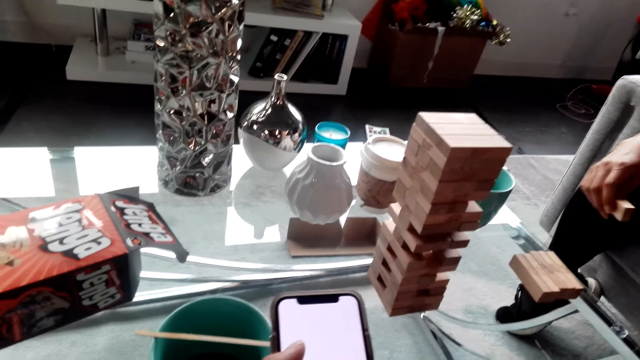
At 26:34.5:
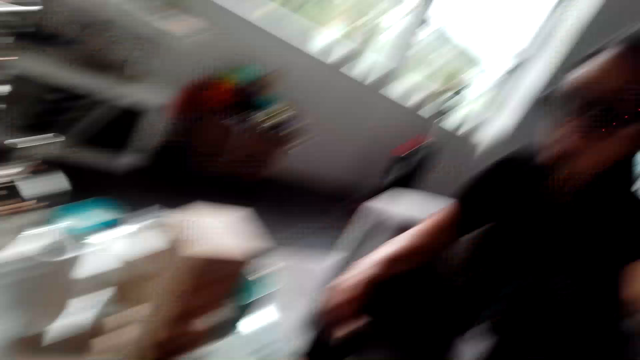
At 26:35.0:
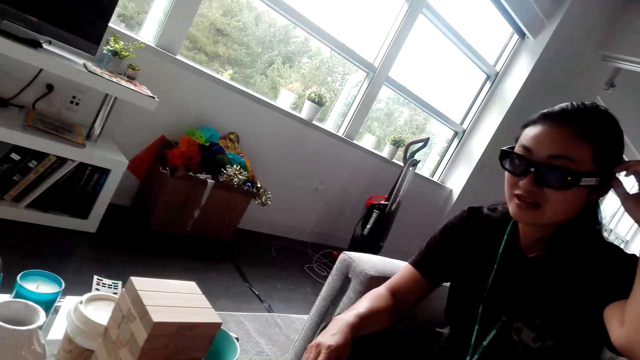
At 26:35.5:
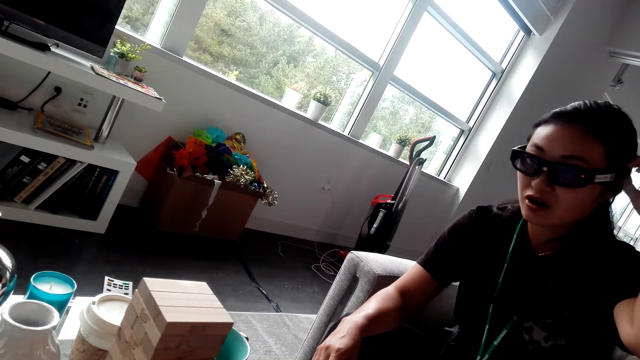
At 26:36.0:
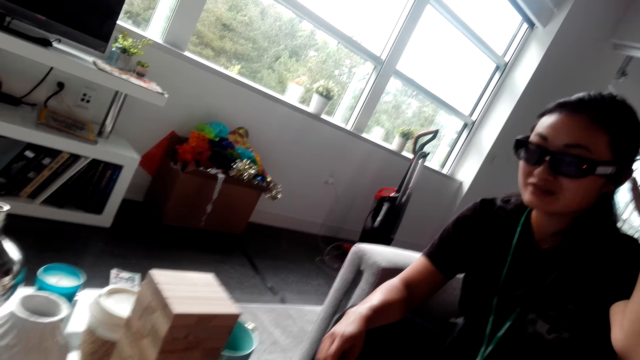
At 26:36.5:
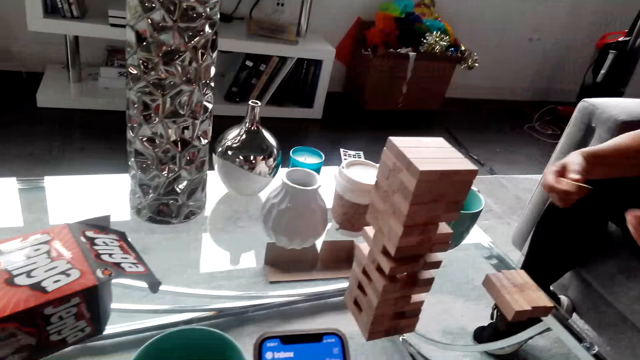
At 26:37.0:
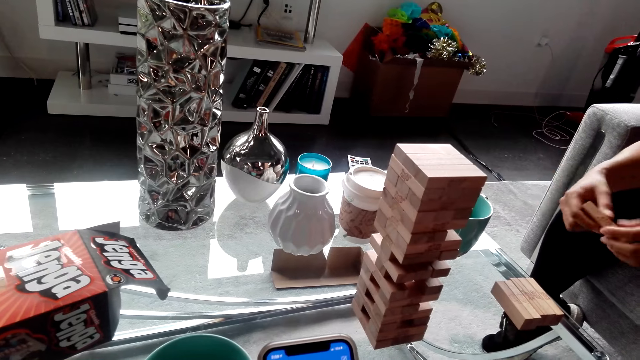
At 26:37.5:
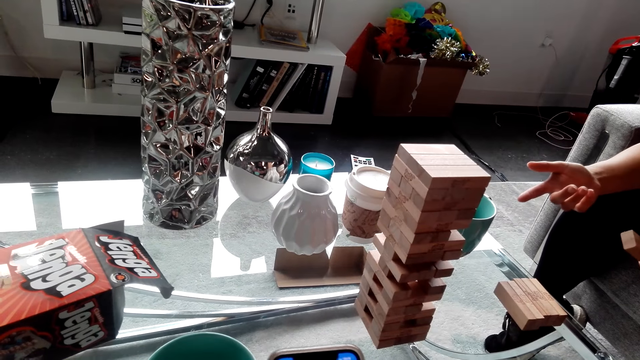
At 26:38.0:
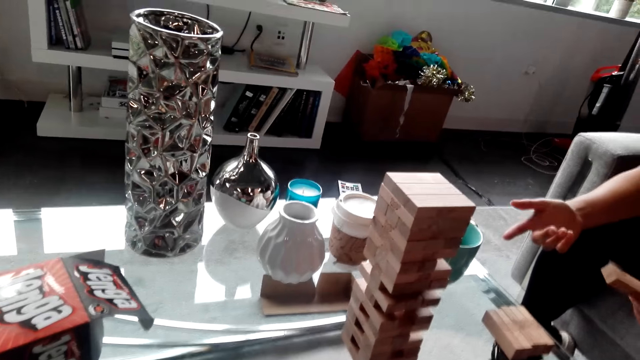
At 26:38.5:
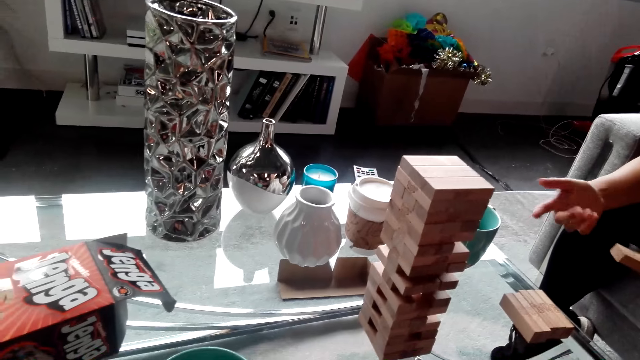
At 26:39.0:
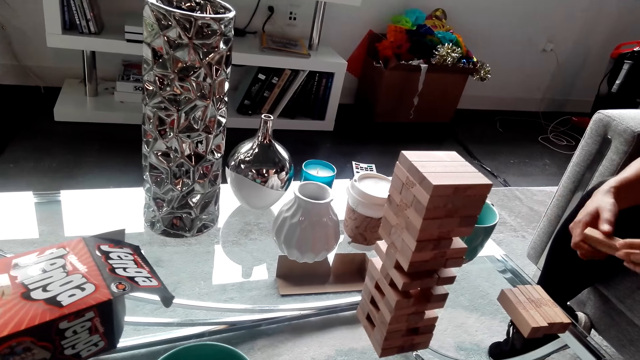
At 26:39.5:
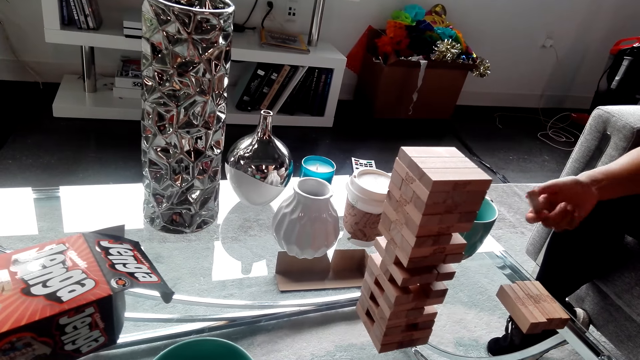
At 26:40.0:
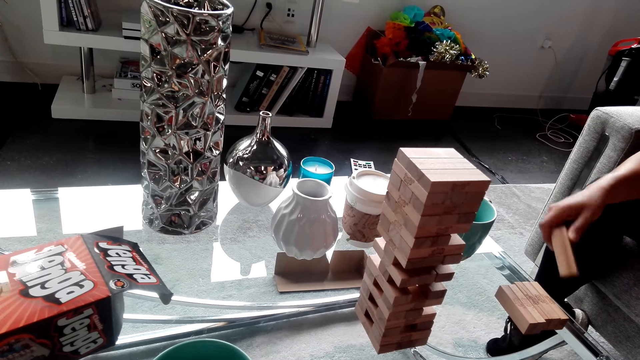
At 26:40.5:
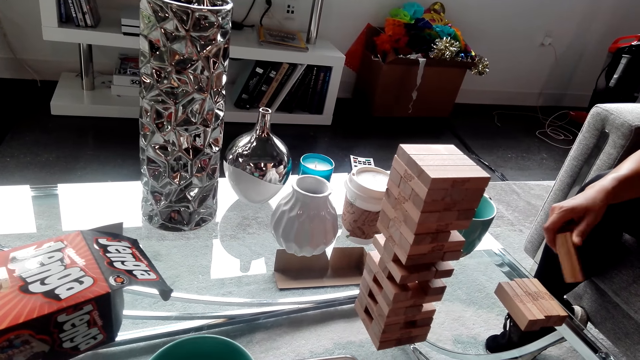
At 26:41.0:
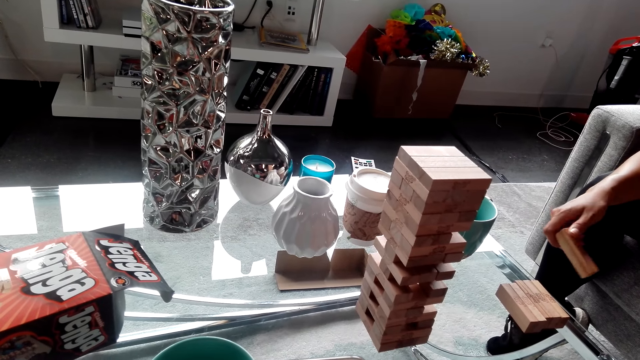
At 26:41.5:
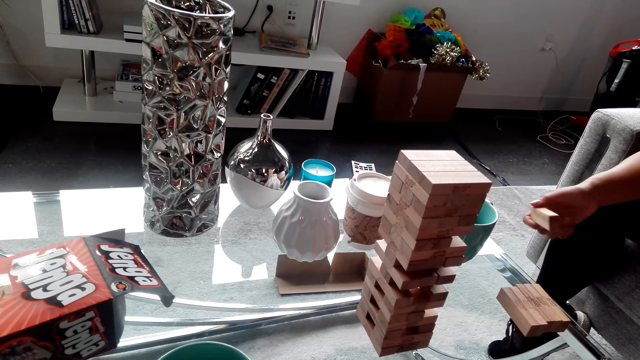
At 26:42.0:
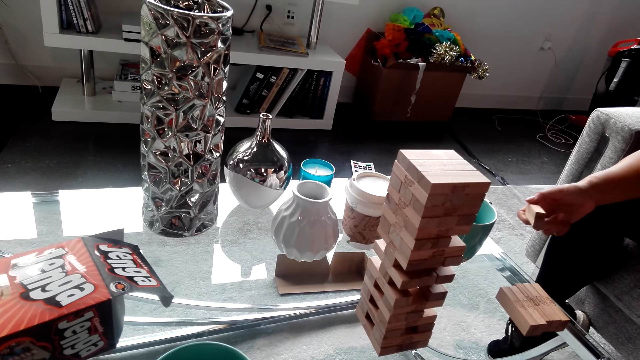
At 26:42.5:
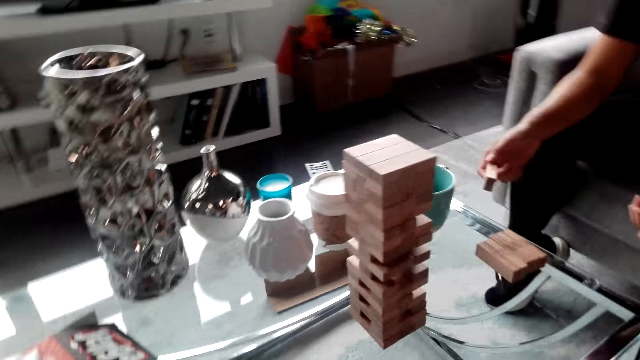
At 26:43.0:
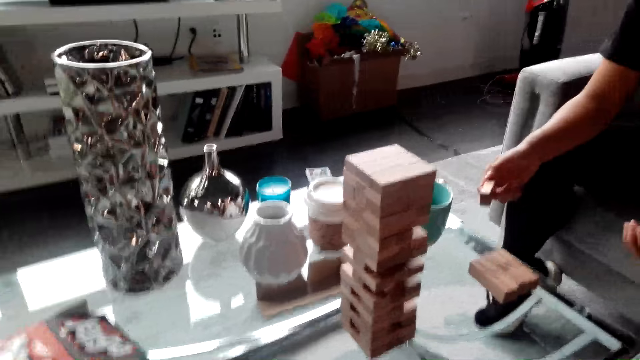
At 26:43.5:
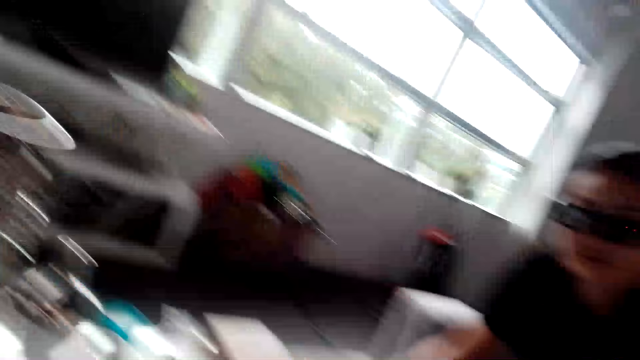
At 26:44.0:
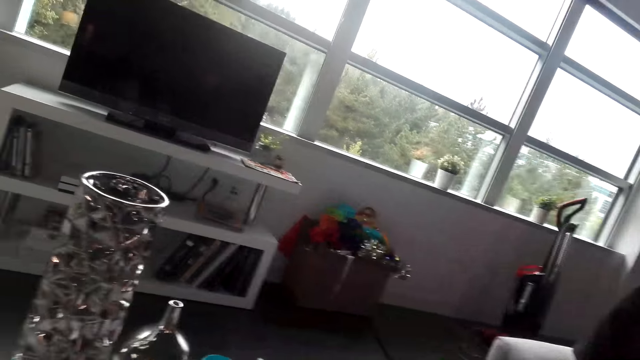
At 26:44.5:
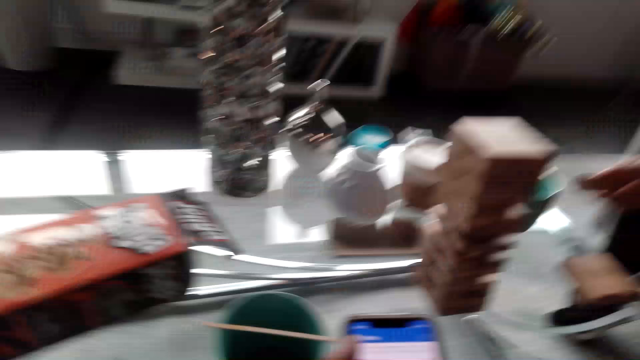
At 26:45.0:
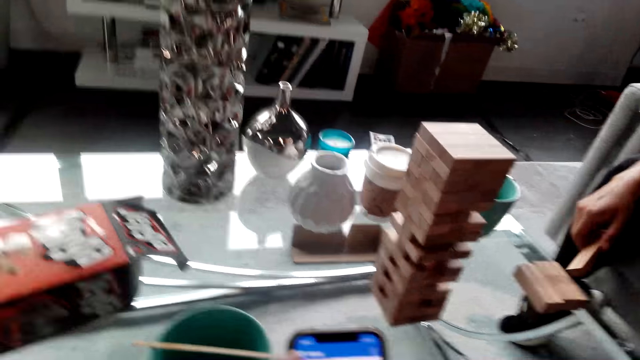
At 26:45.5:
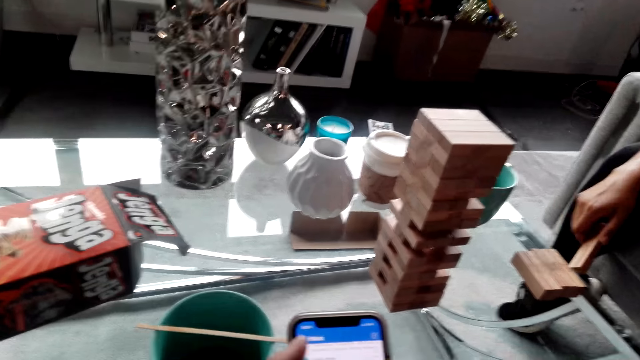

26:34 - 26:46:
The camera wearer uses the phone. A woman talks to the camera wearer. The woman moves her hand.

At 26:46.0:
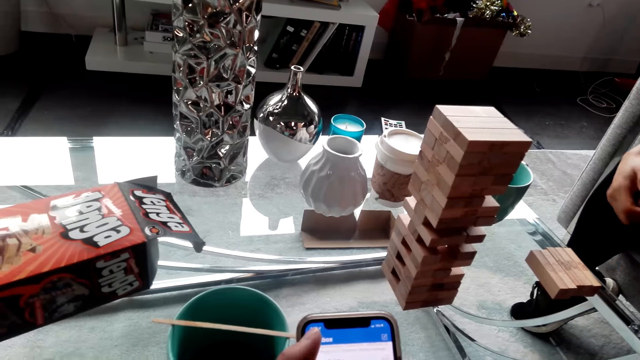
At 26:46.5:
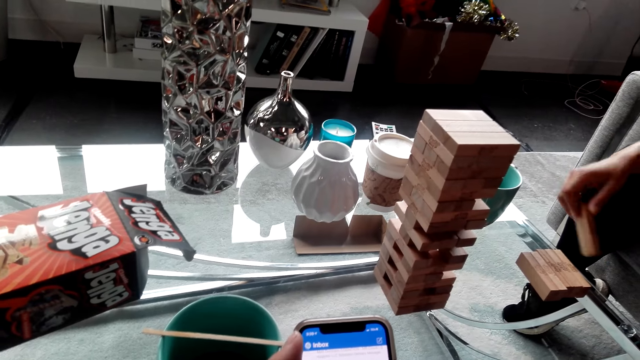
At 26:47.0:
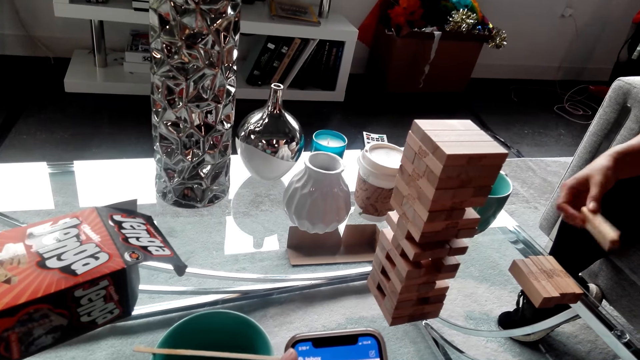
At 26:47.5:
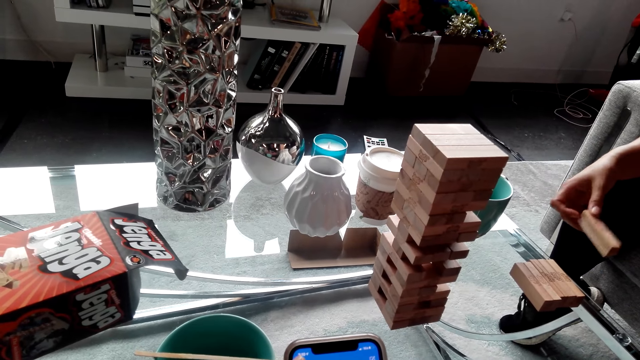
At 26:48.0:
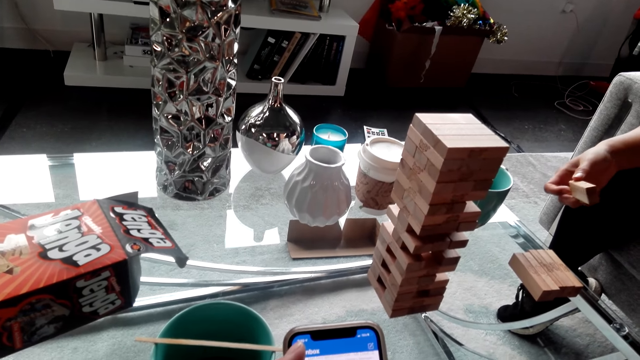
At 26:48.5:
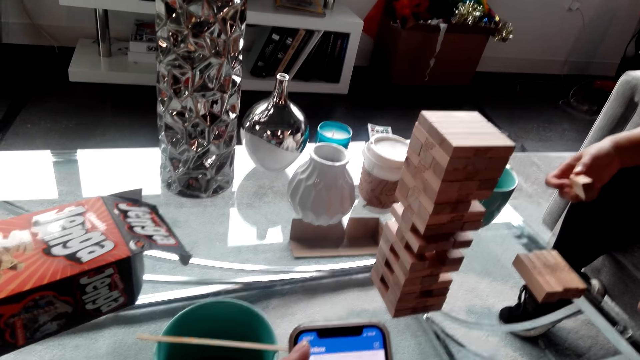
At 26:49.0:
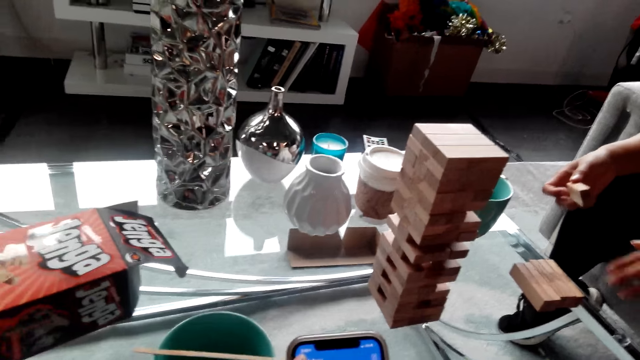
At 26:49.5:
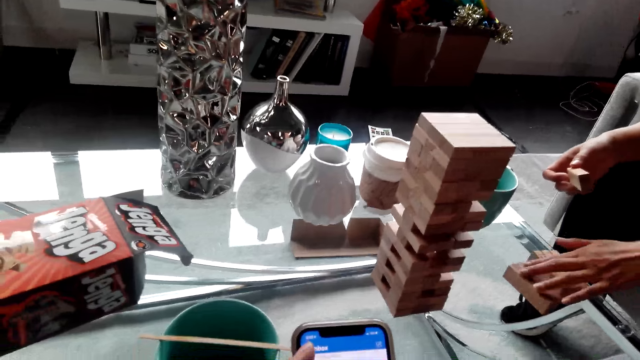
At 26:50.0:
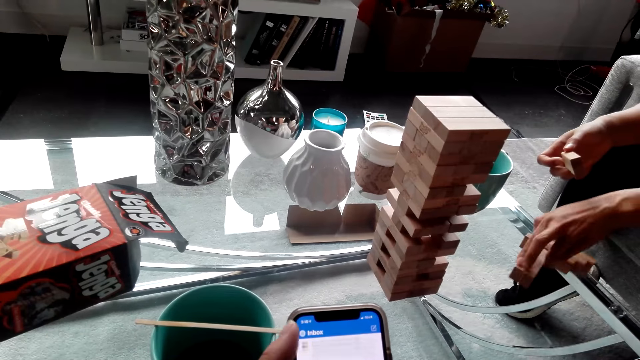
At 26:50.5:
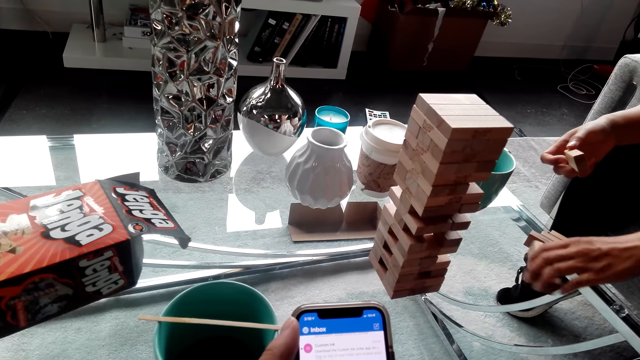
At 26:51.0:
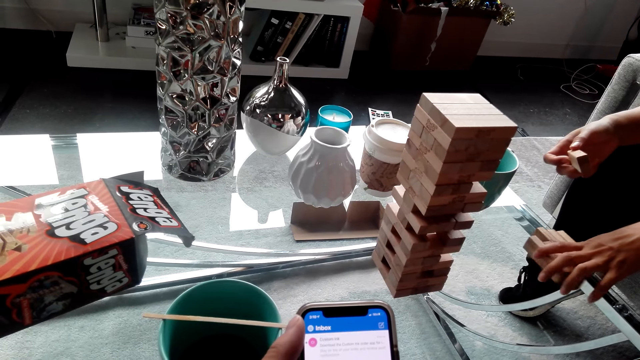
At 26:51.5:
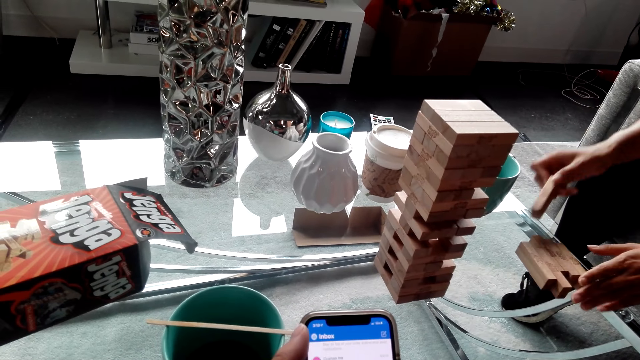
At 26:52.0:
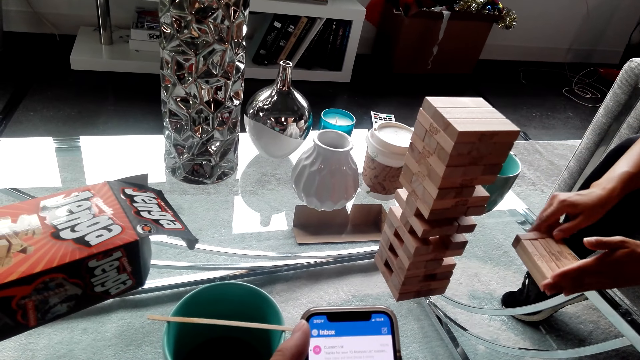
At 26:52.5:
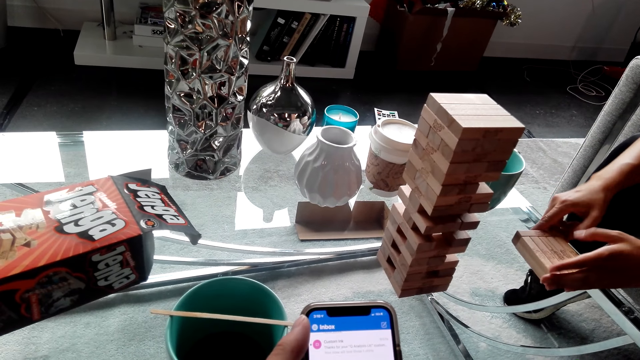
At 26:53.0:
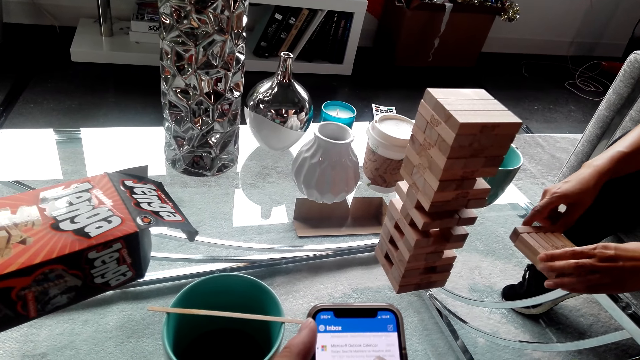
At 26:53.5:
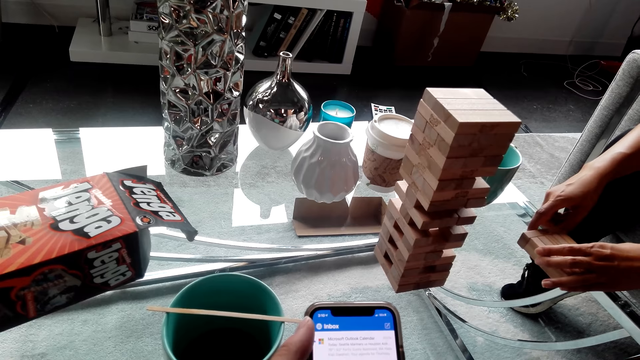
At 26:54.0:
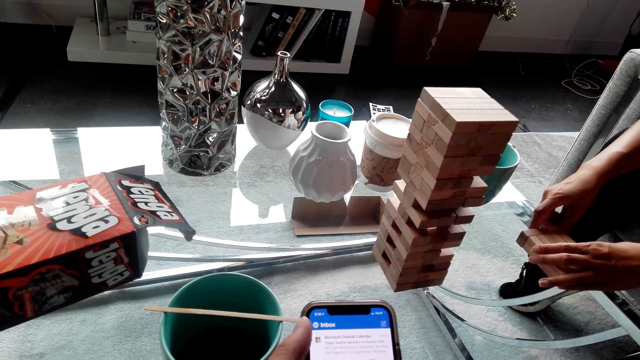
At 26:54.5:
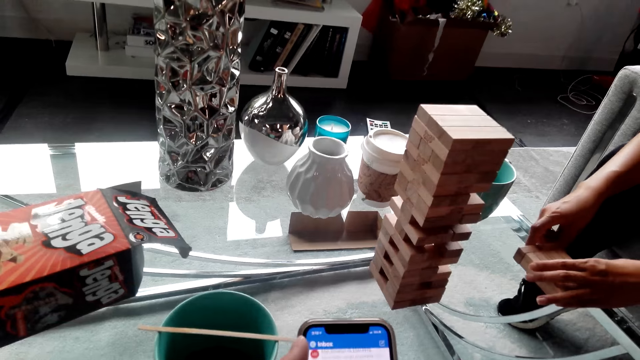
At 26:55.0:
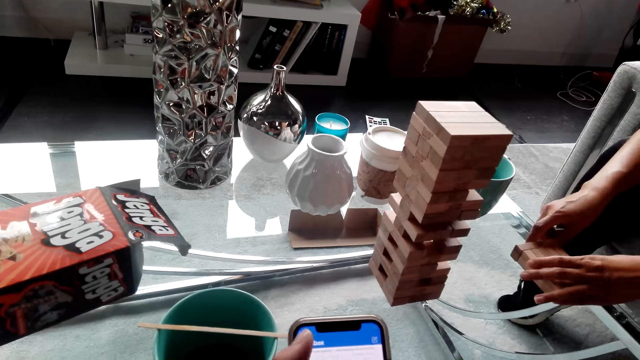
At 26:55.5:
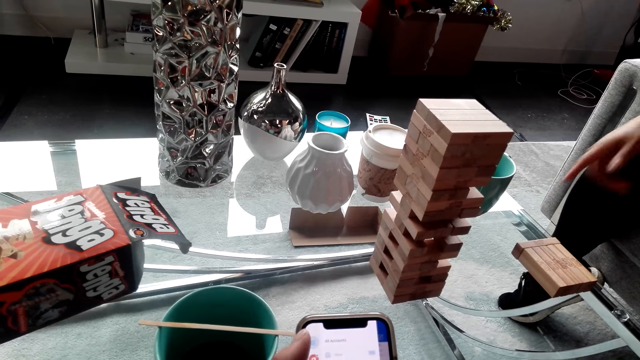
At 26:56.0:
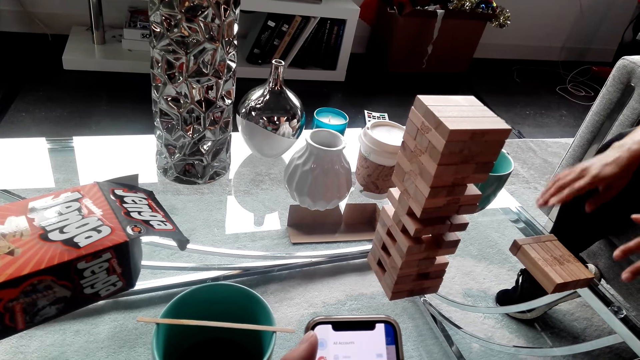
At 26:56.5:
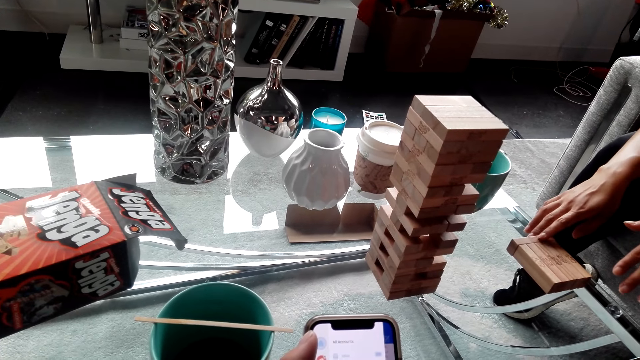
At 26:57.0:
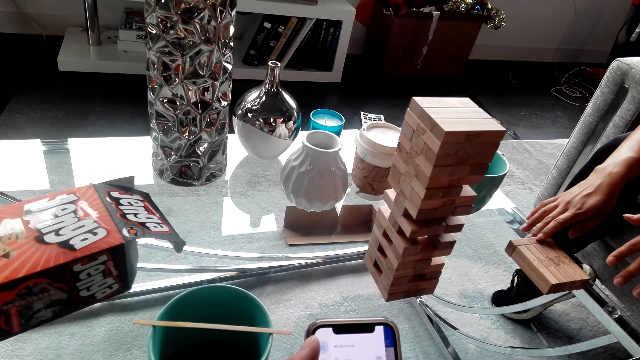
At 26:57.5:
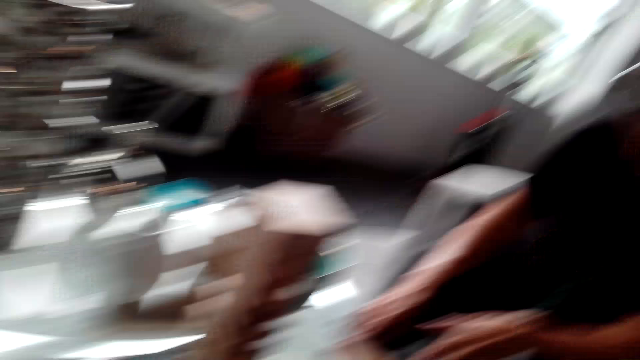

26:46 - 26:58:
A woman moves wood. The woman places the wood together. The camera wearer uses the phone. The woman holds the wood together.
